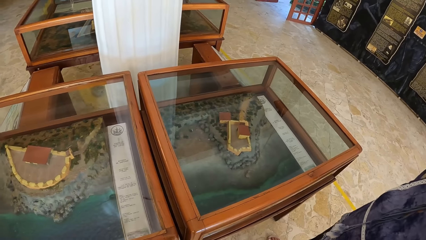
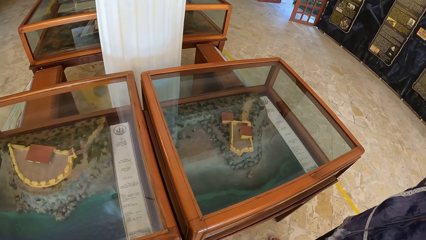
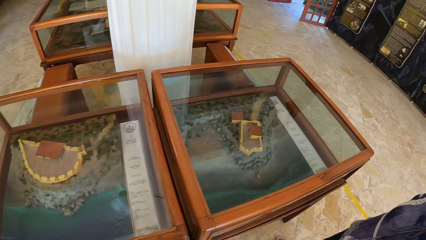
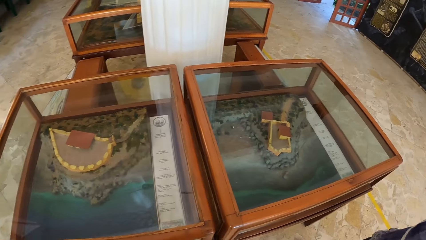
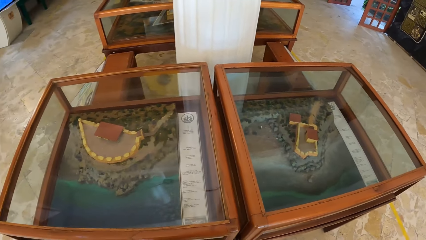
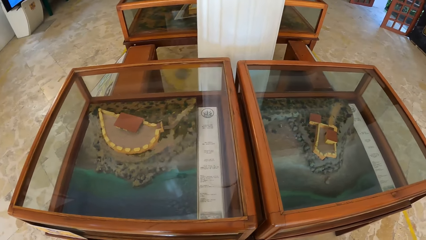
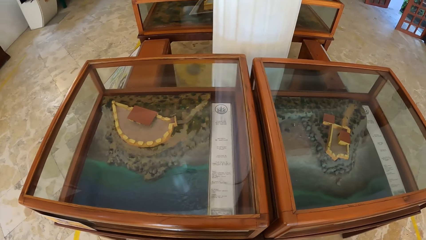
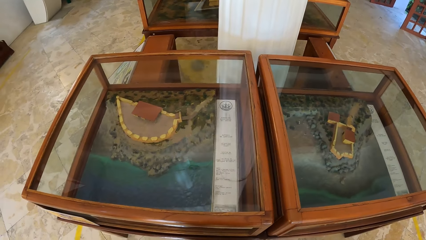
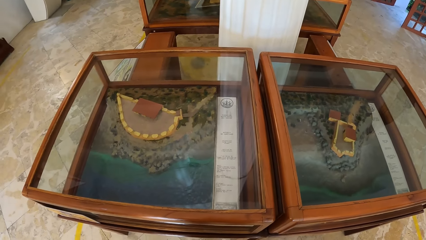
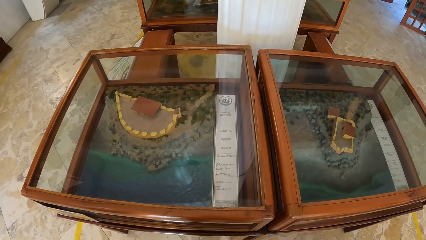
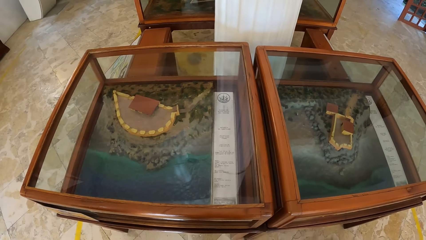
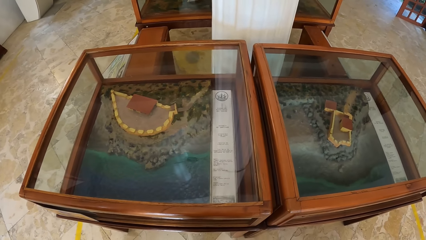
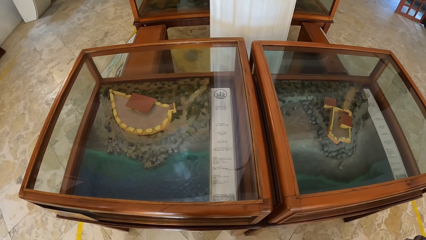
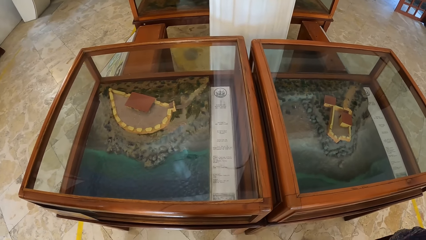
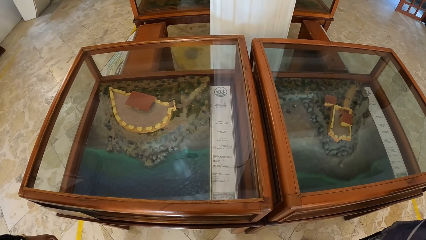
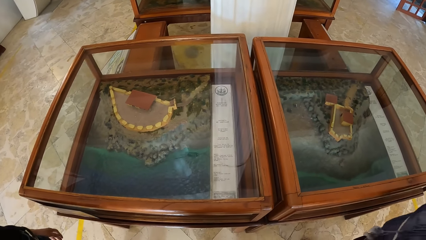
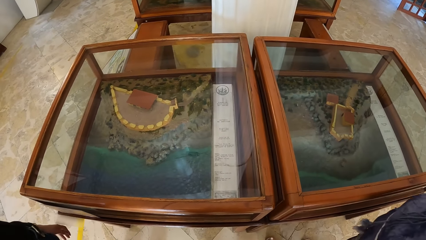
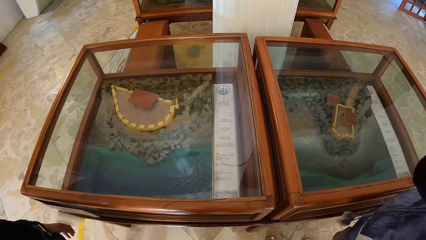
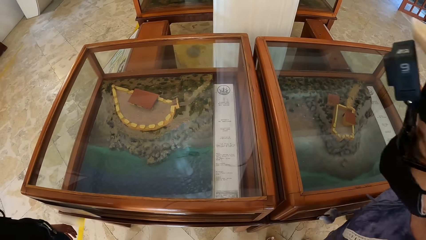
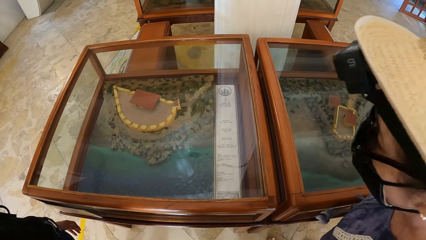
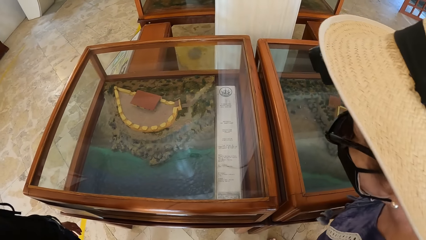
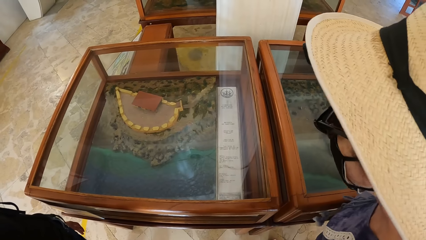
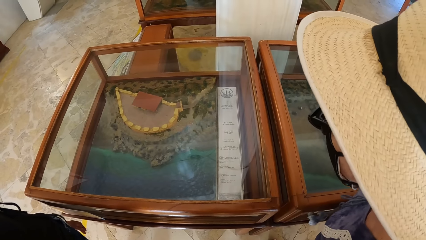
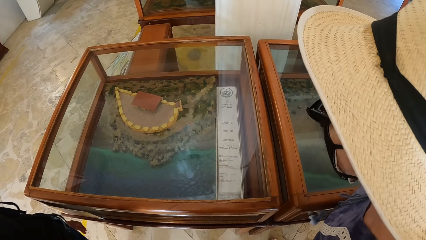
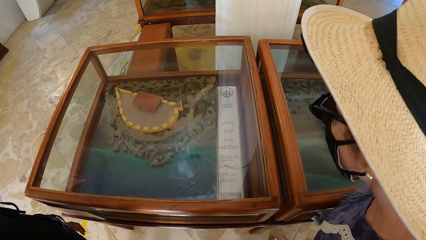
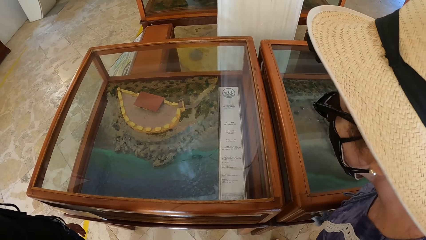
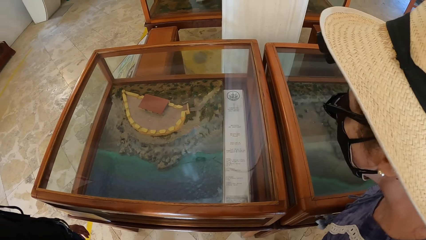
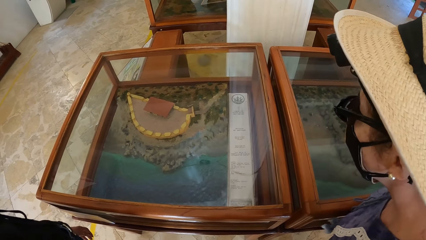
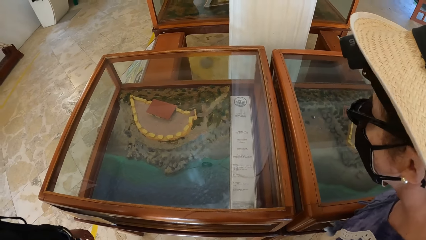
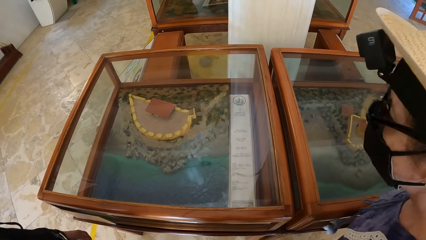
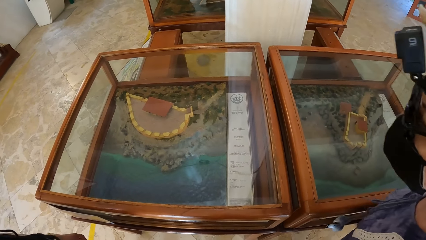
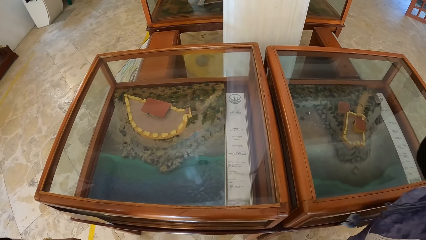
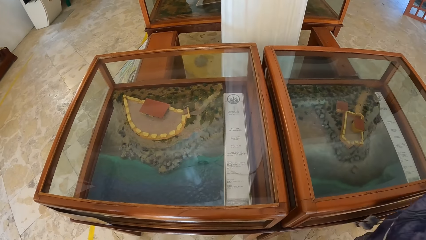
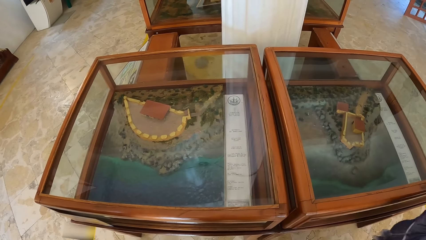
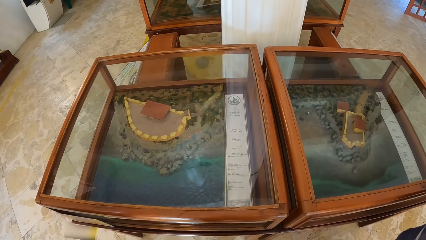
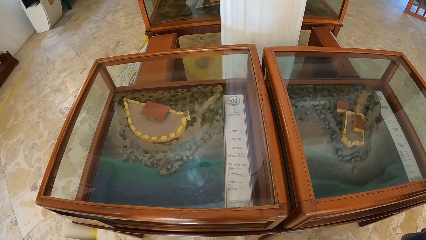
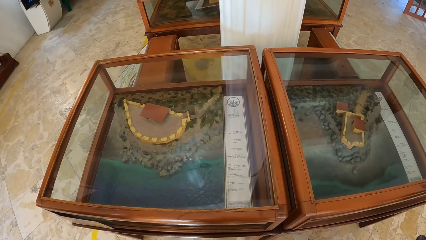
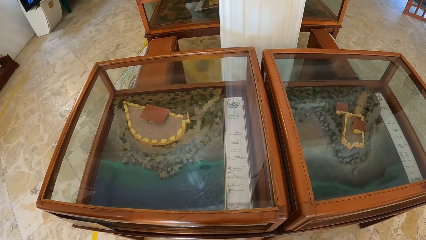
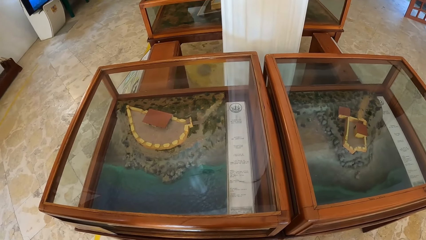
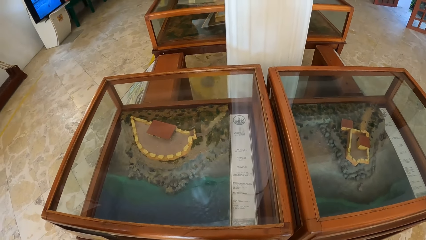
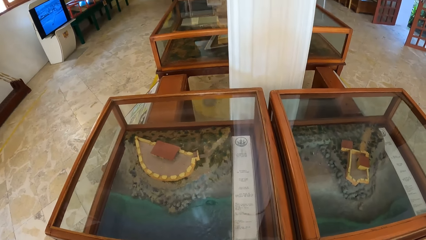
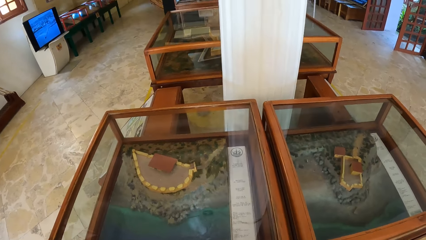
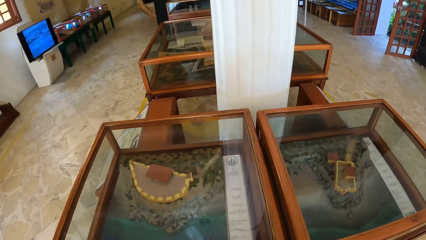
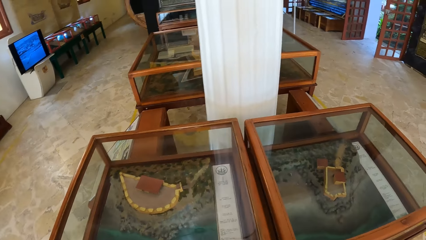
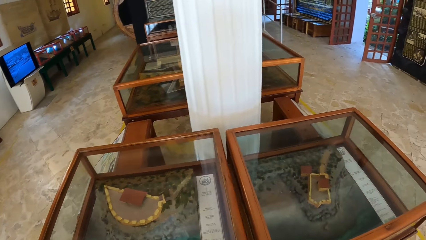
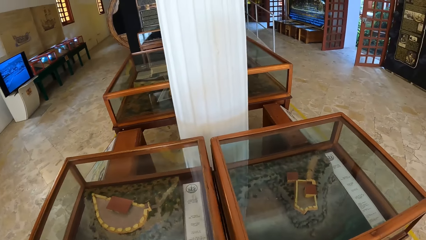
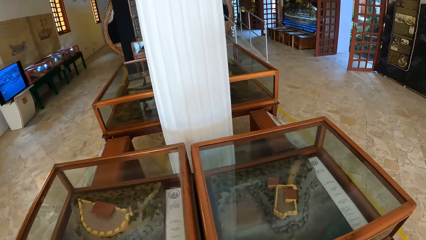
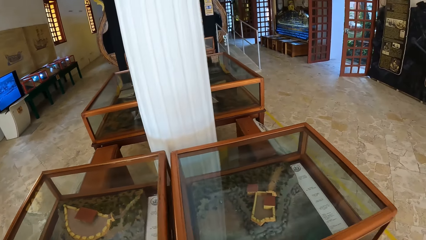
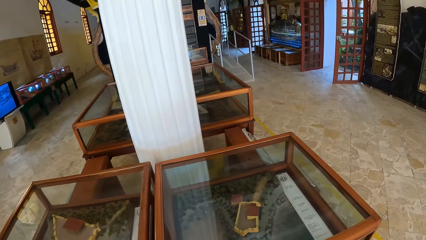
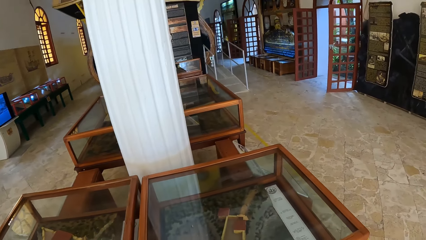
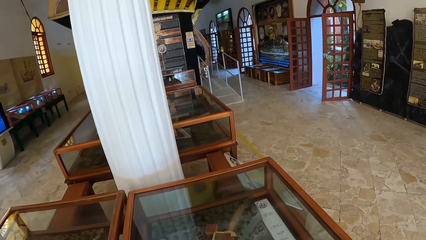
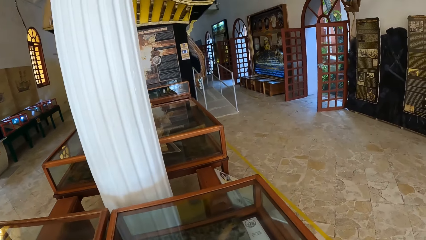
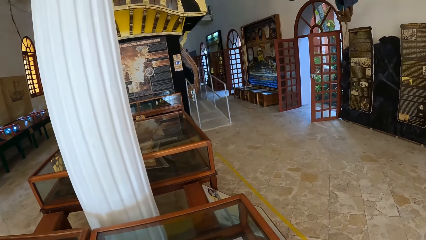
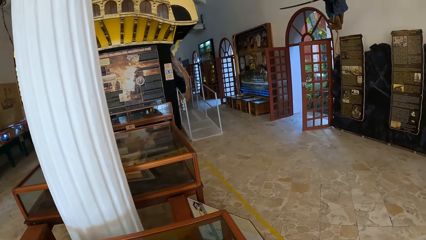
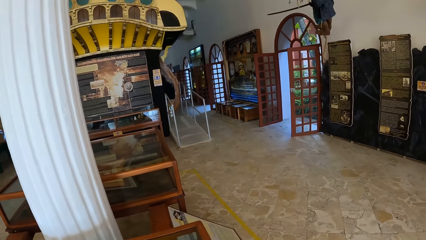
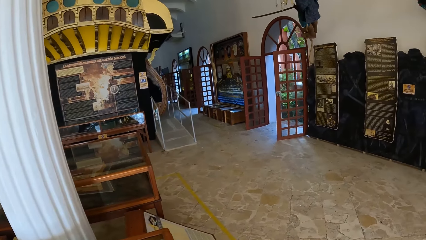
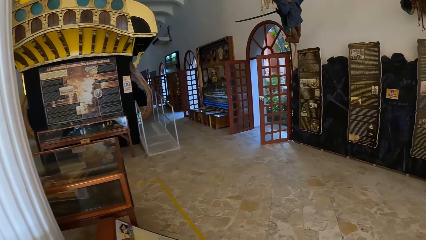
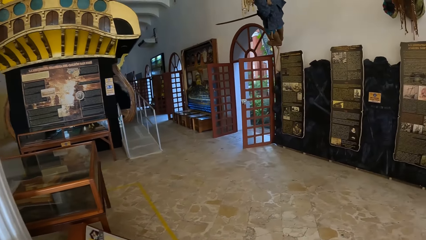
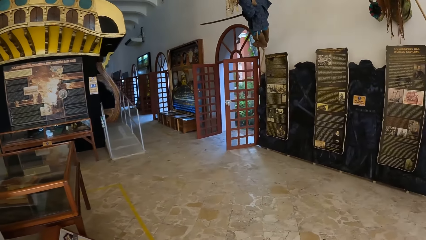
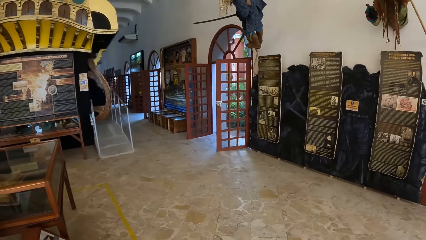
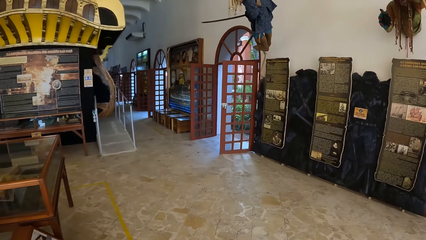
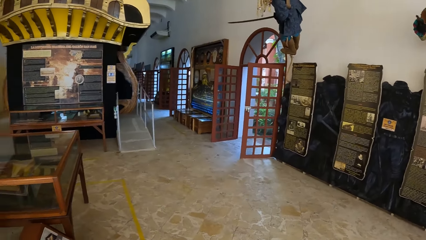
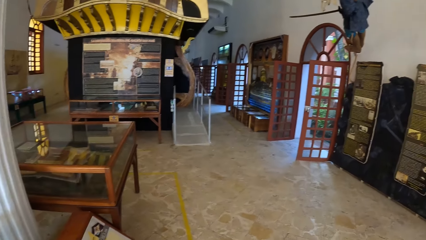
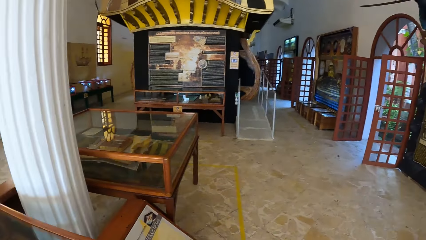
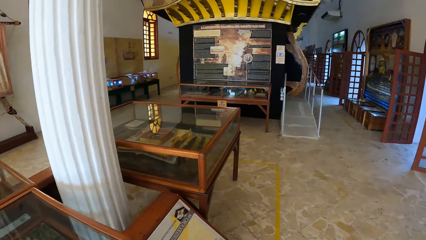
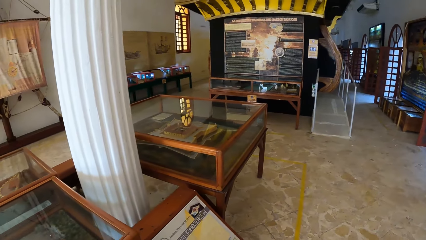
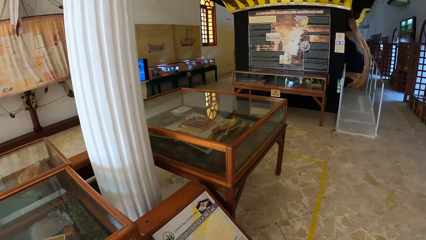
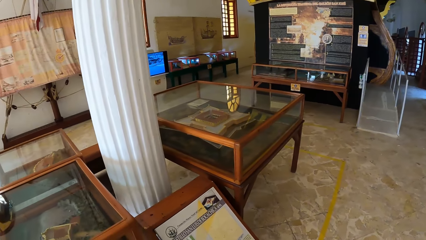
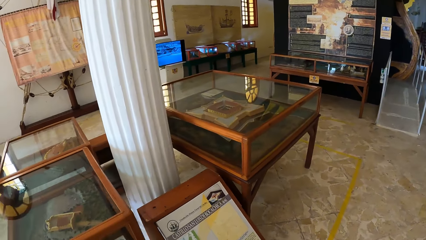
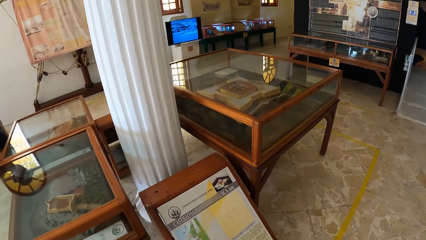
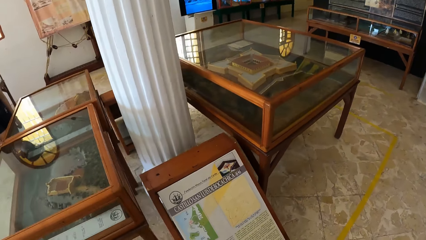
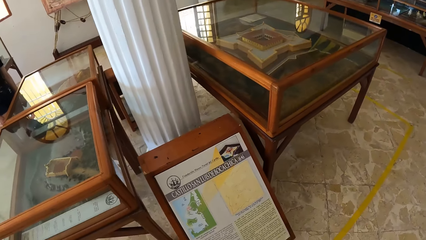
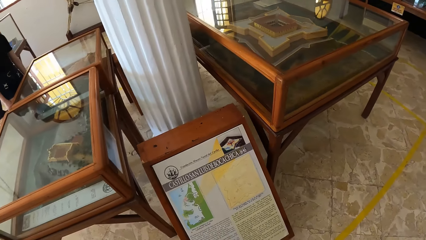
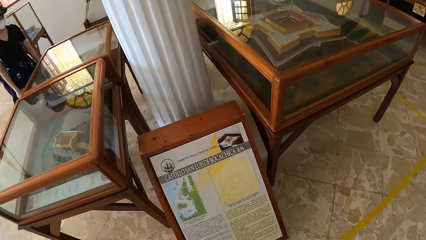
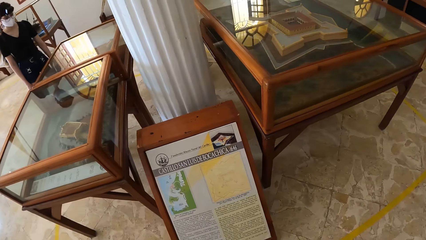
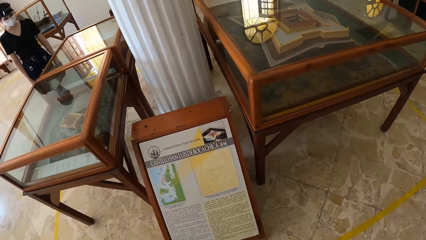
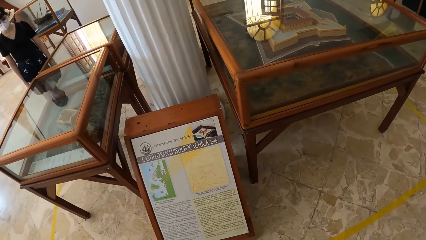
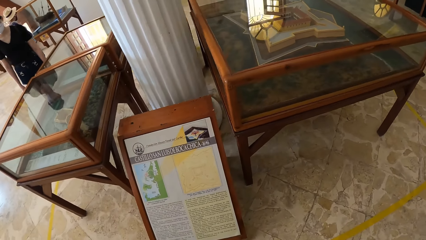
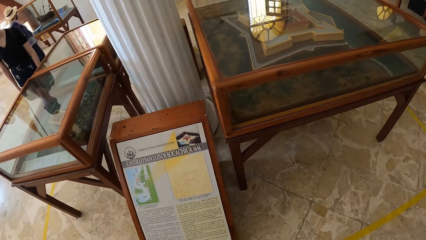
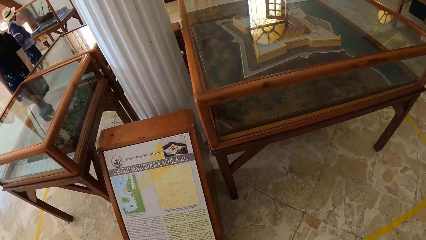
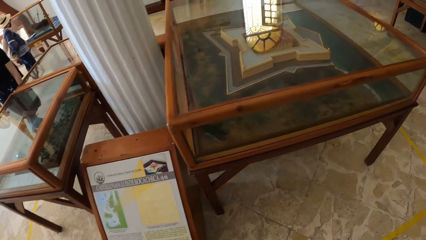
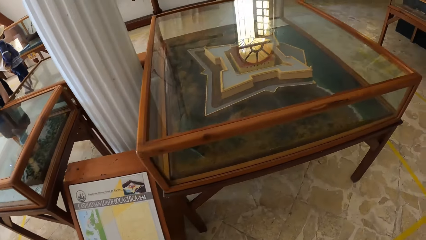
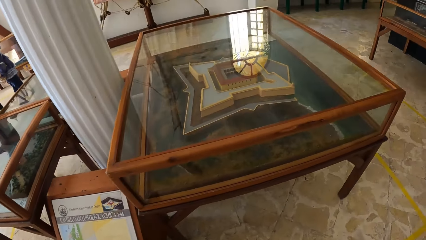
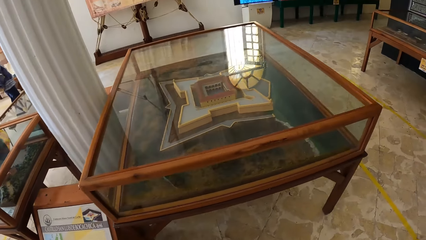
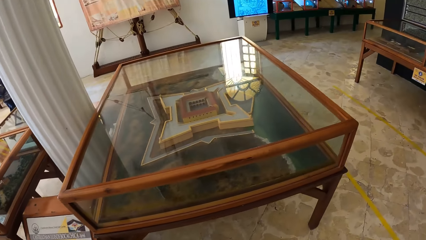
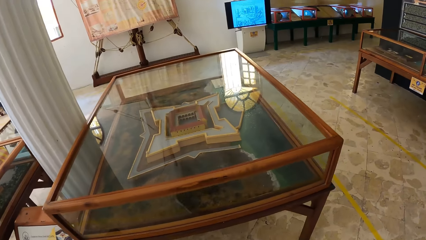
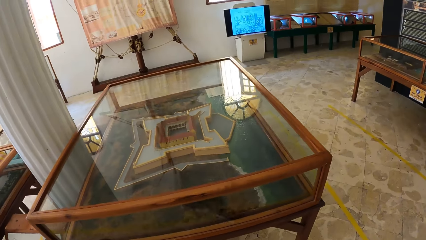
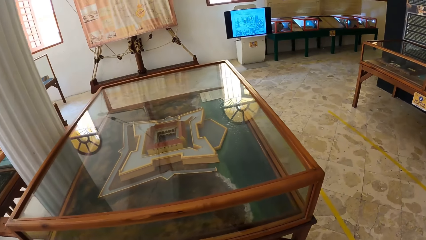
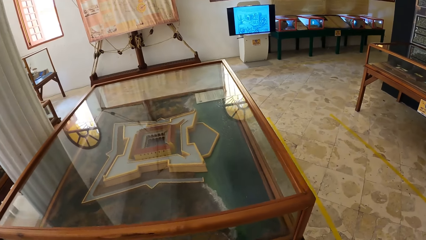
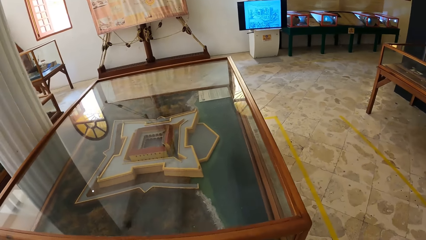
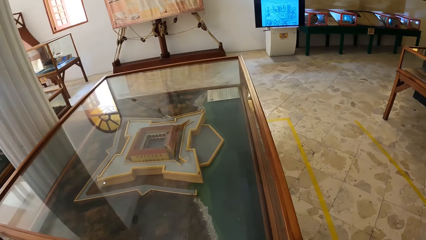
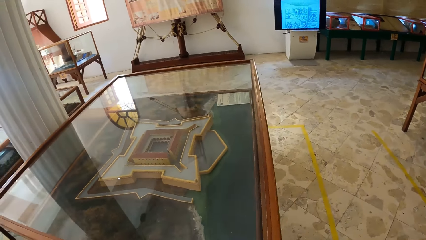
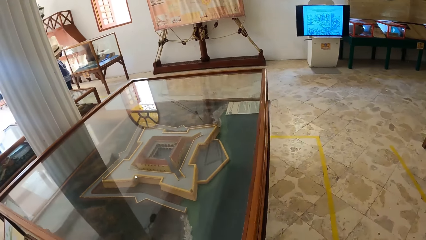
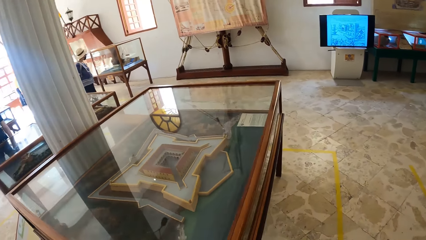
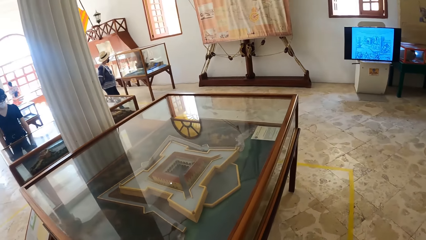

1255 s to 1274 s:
The camera wearer looks at artworks in an exhibition glass. A woman looks at the artworks in the exhibition glass. The camera wearer walks towards the exhibition glass in the museum. They look at a document on a box in the museum. Another woman looks at the artworks in the exhibition glass. The camera wearer looks at the artwork in the exhibition glass.
